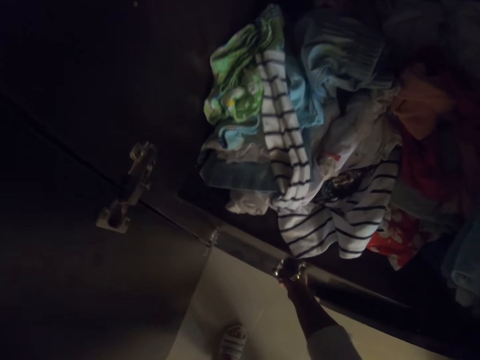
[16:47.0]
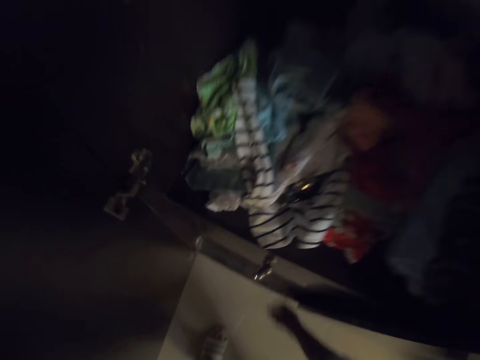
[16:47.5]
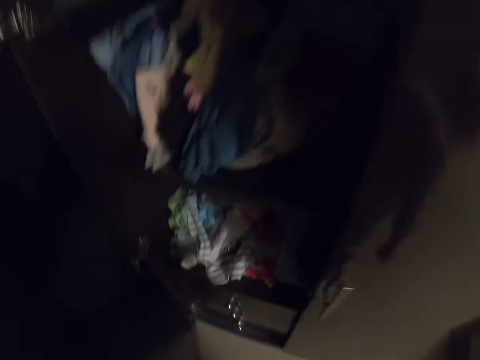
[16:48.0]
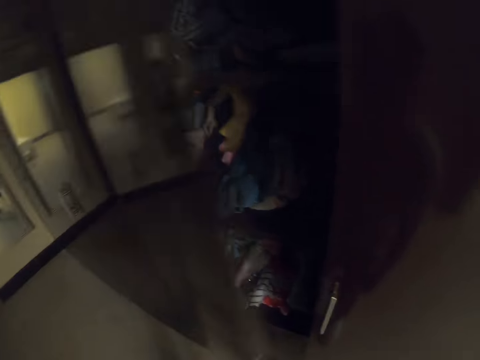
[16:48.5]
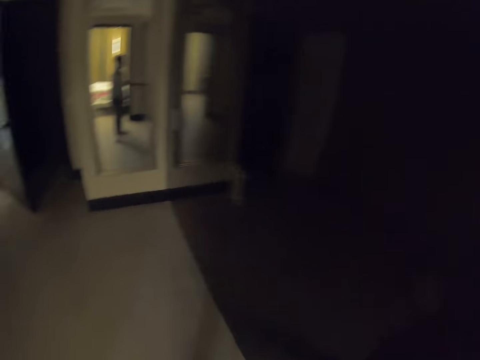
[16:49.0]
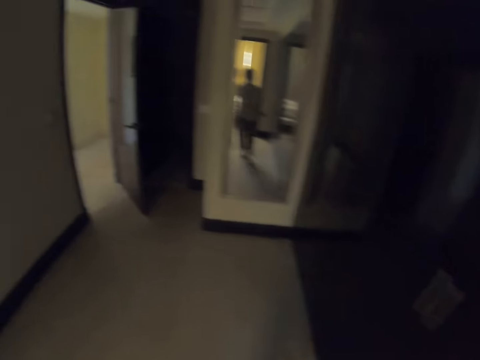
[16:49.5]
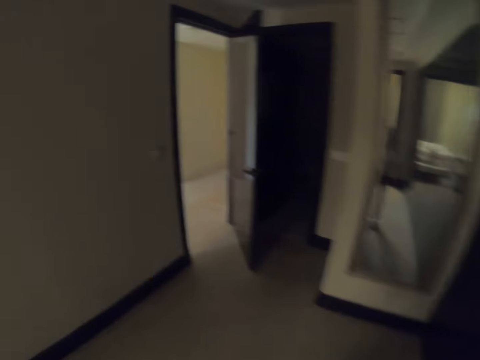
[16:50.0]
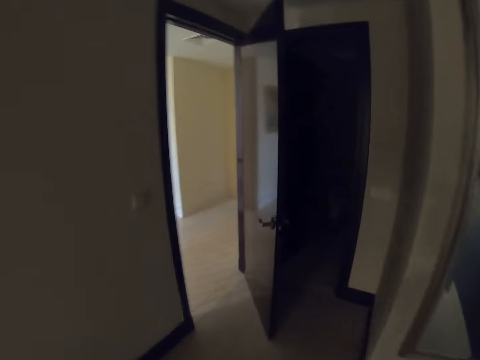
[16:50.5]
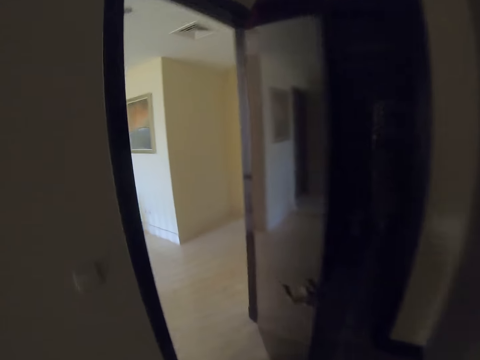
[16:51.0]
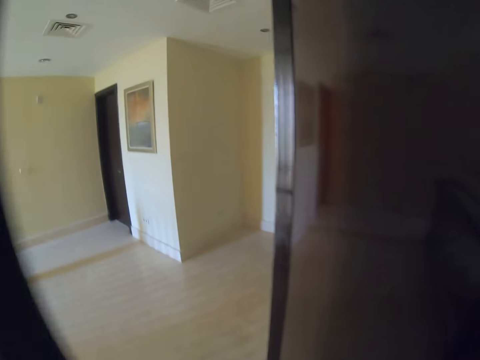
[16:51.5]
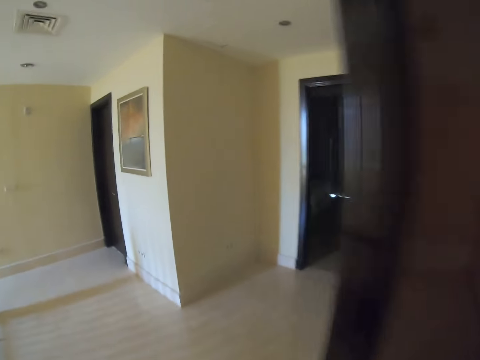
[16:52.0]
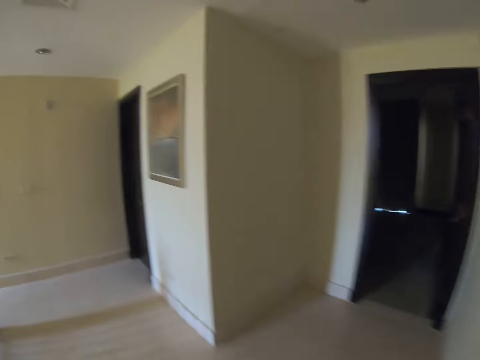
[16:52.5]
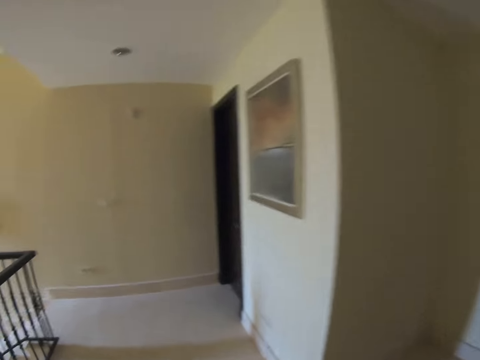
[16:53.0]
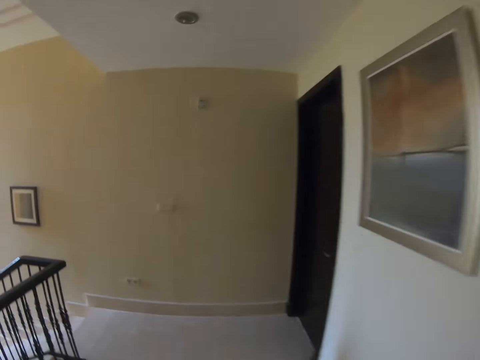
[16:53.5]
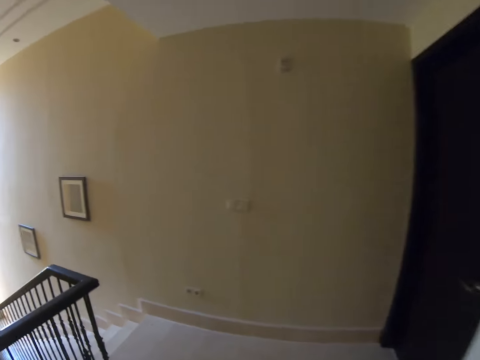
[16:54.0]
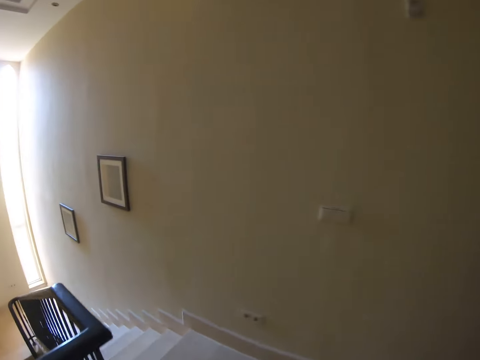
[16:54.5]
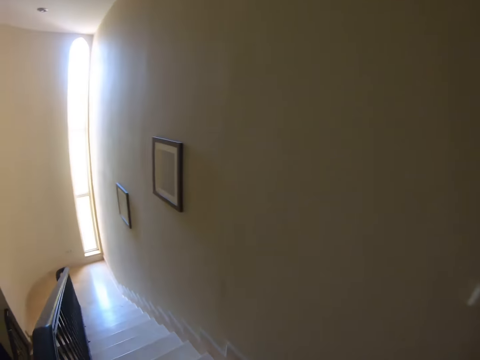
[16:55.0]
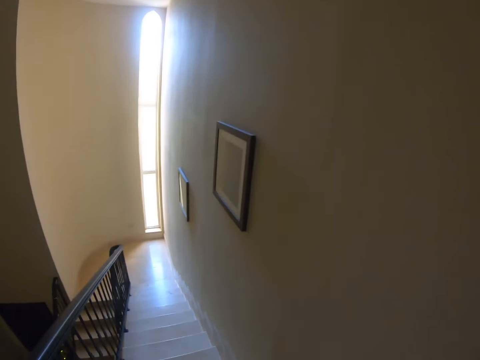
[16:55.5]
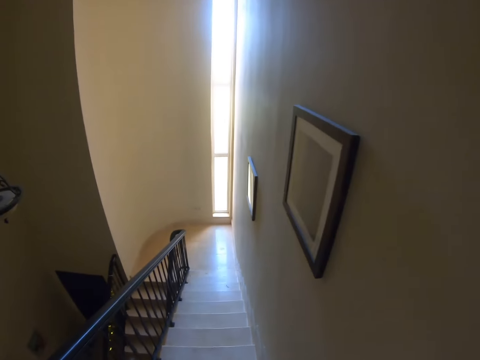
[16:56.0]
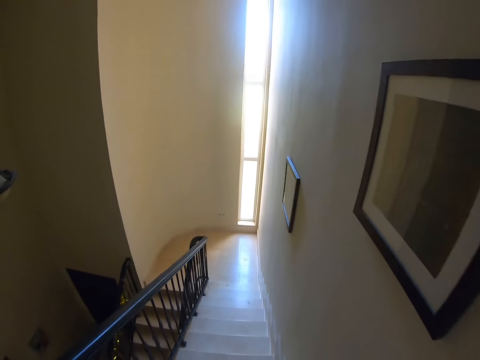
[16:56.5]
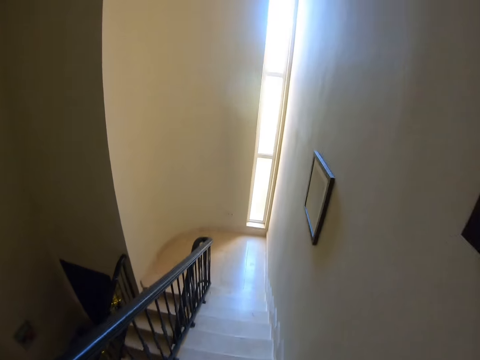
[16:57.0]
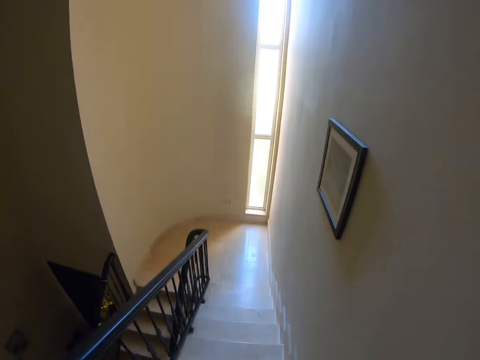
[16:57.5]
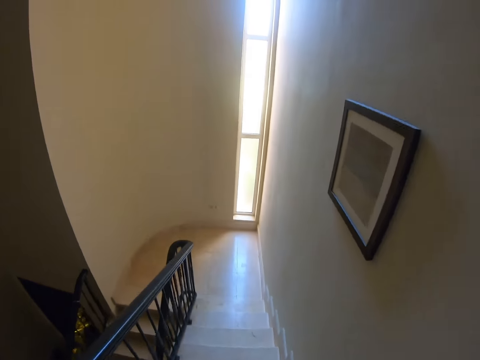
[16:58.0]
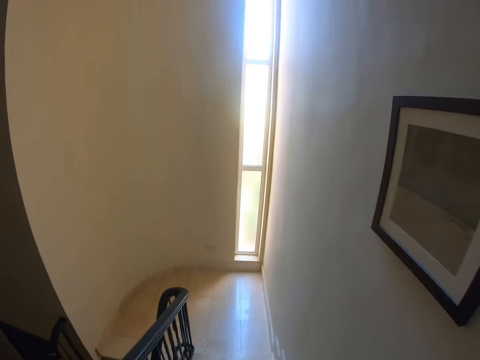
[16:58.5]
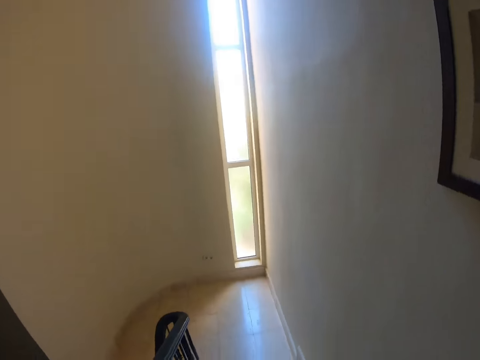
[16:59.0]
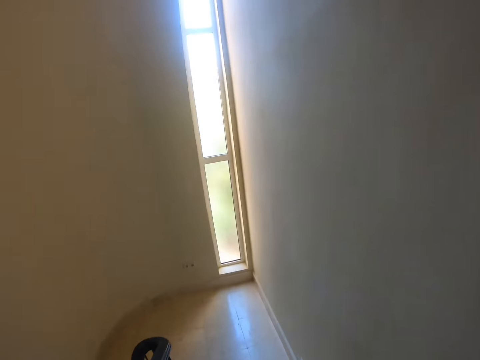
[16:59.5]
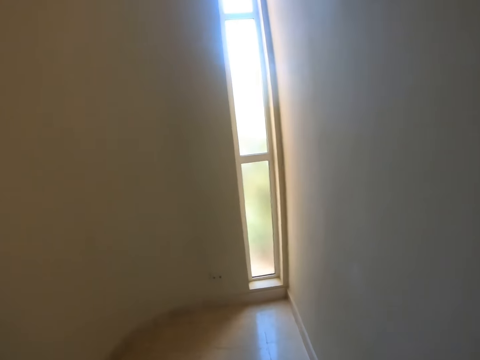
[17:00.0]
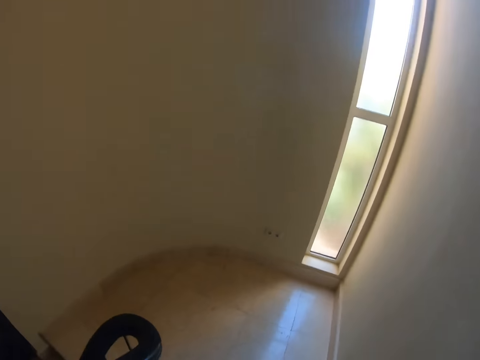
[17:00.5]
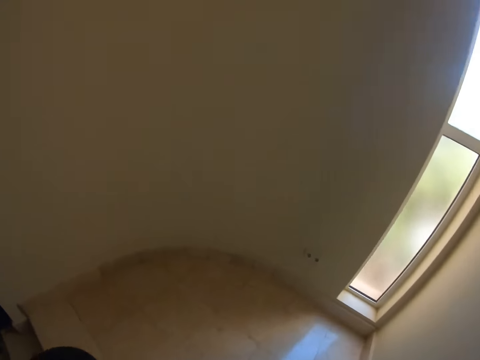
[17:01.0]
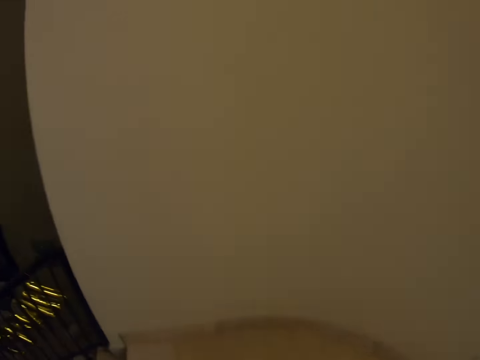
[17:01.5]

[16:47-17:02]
The camera wearer closes the cupboard. They walk around the house. They walk out of the room. They climb down the stairs.

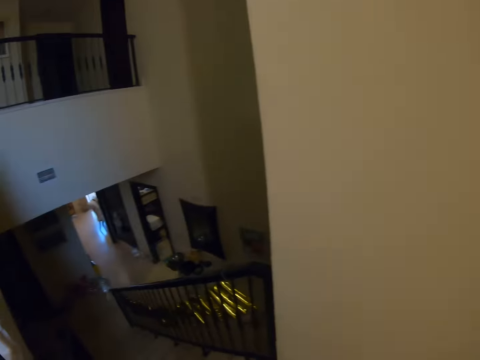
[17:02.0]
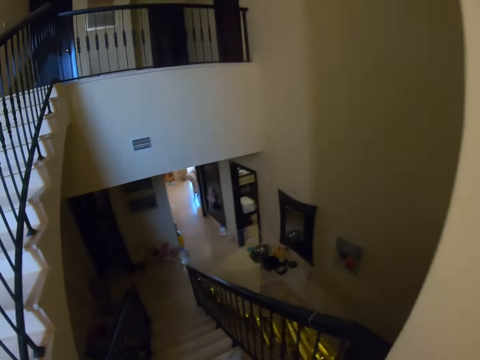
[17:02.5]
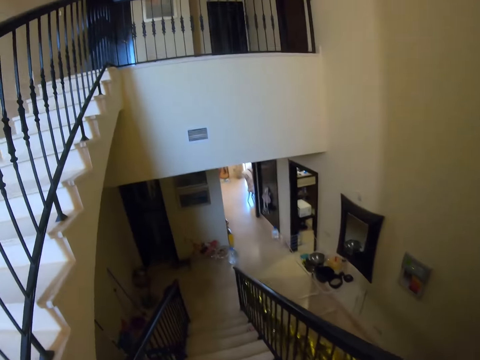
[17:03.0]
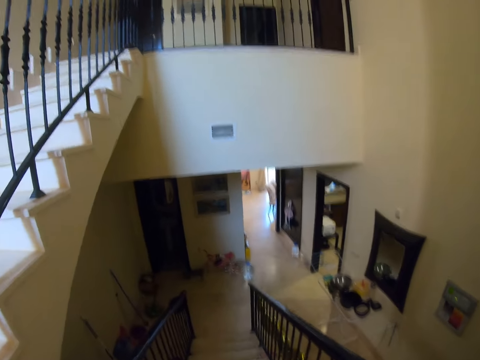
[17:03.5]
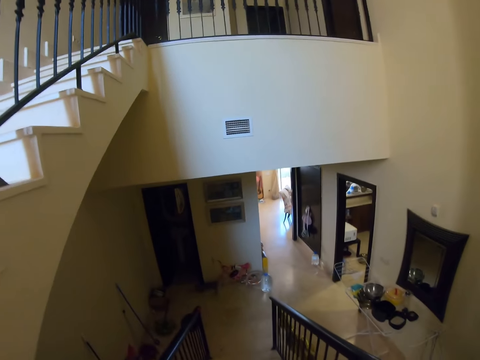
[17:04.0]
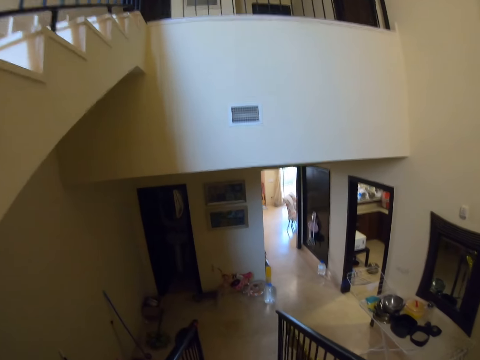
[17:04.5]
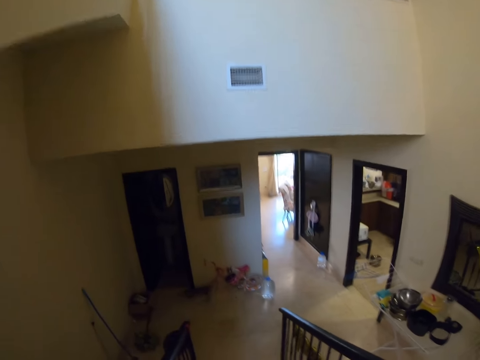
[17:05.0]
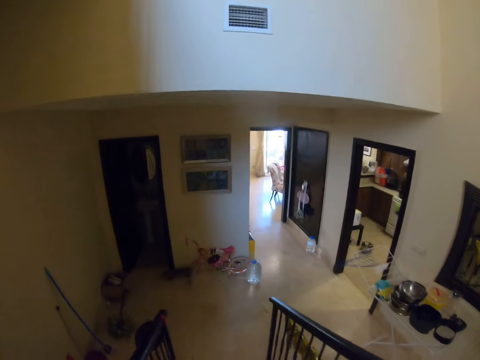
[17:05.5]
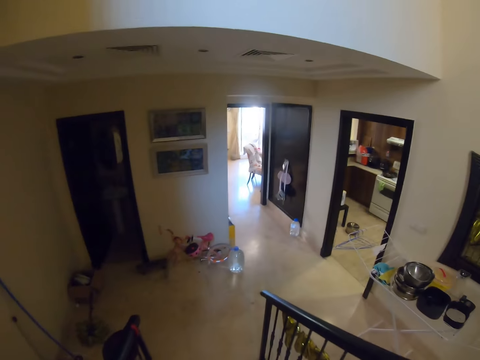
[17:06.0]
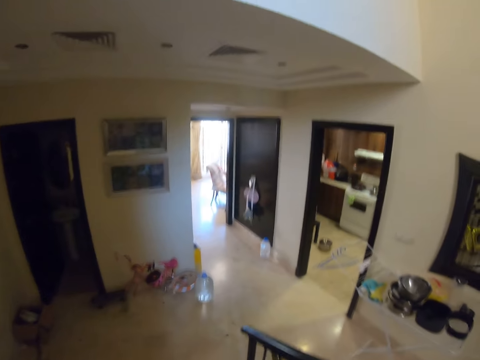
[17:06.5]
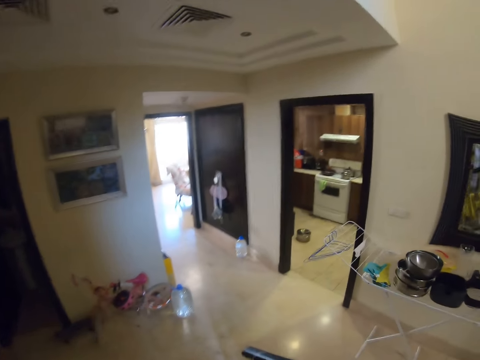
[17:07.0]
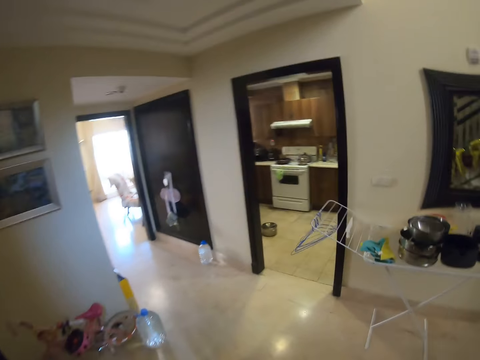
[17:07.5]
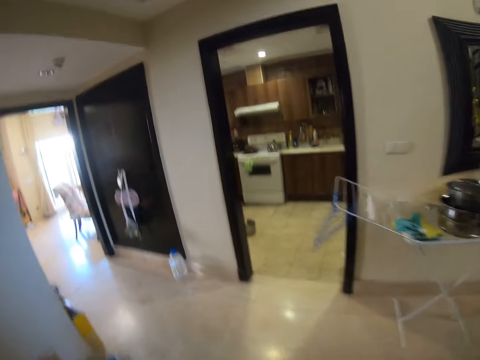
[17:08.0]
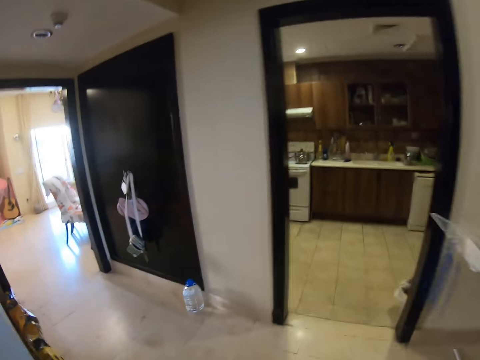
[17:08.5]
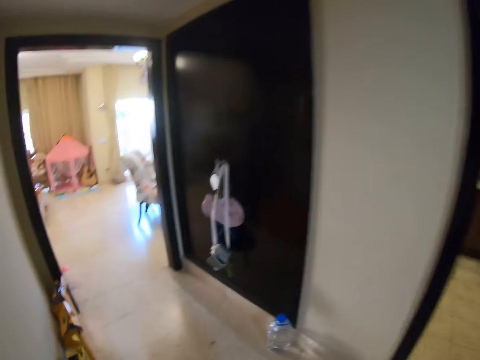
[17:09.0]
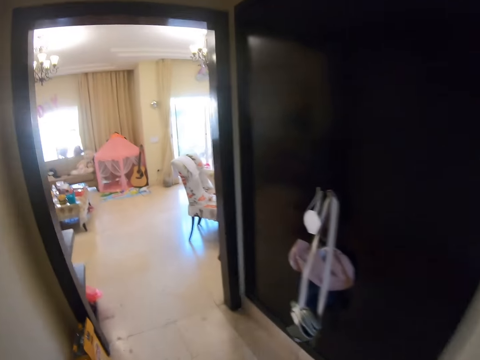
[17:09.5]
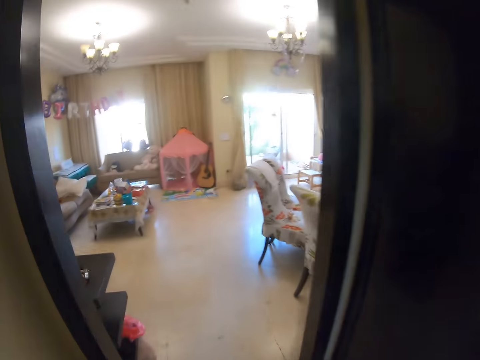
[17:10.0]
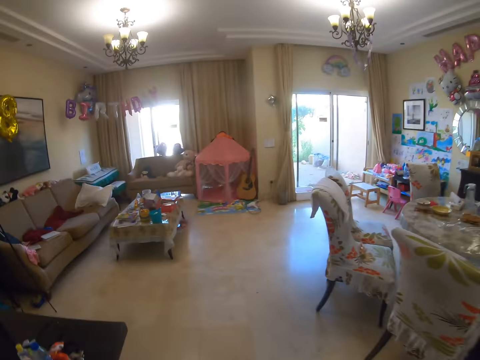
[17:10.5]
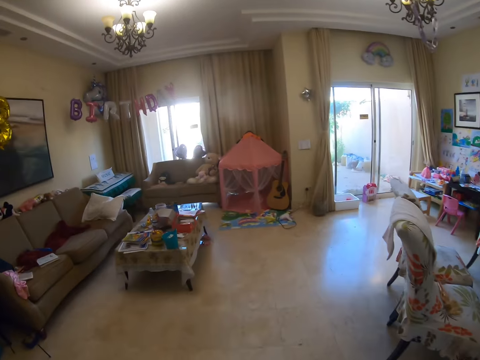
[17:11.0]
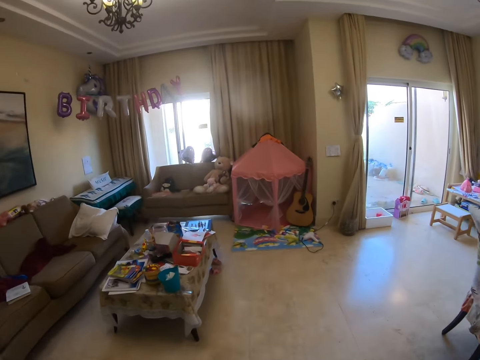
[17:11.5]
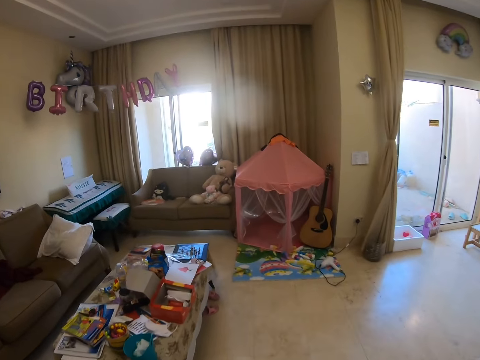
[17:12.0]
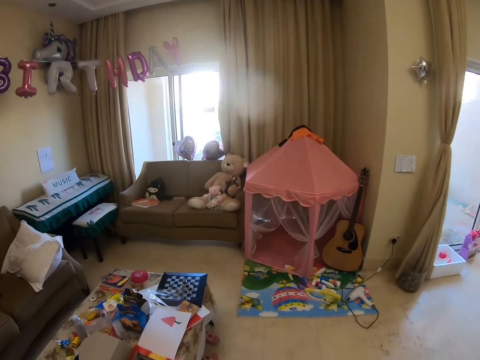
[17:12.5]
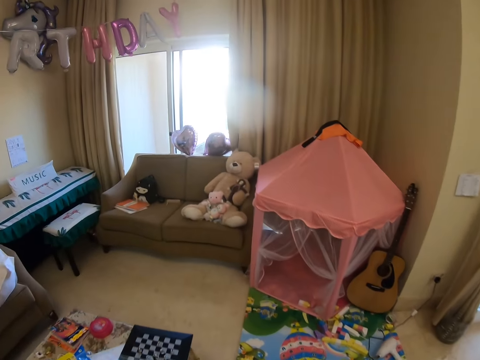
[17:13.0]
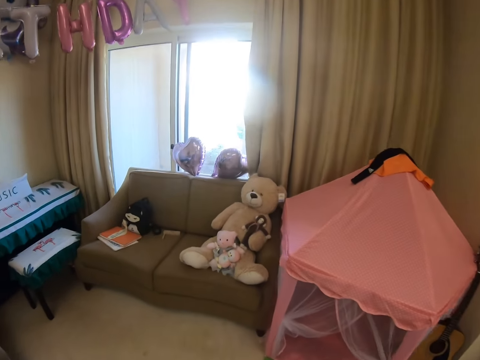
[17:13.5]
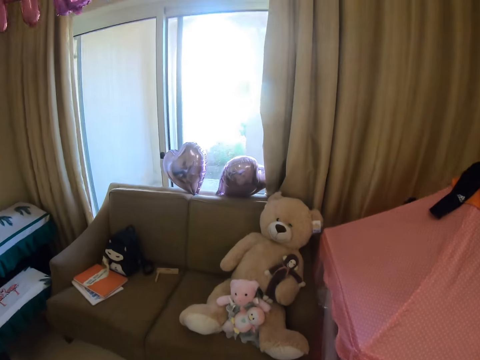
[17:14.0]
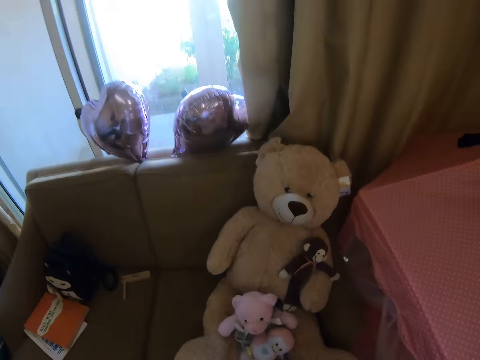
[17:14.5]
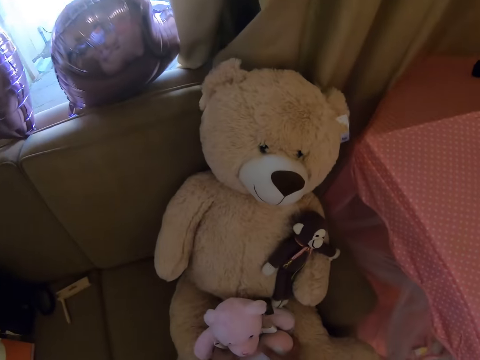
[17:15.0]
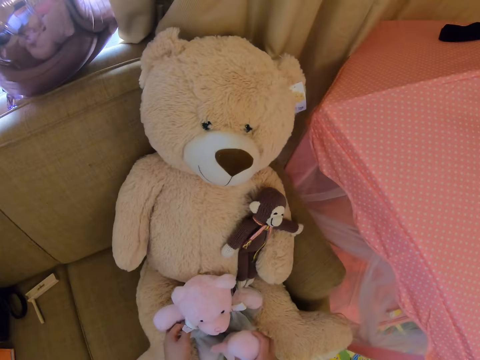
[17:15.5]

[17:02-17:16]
The camera wearer walks around the house.
